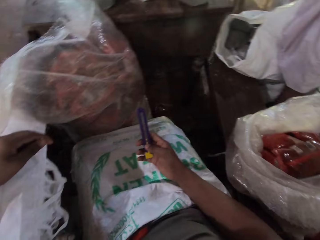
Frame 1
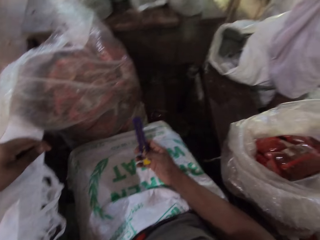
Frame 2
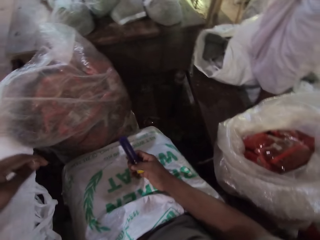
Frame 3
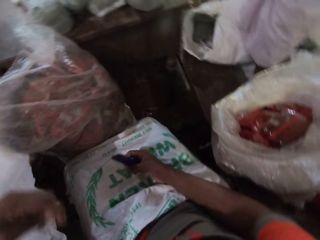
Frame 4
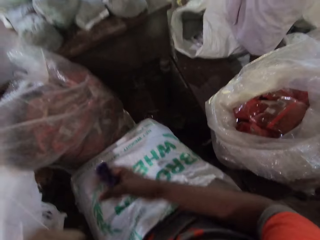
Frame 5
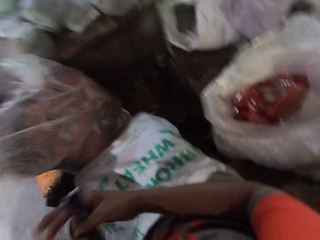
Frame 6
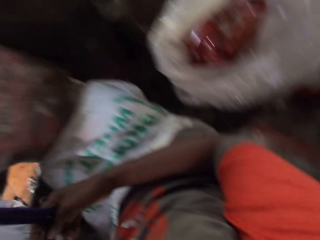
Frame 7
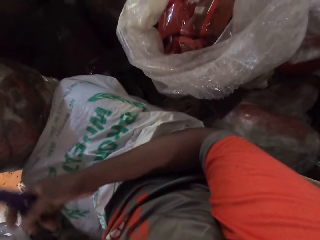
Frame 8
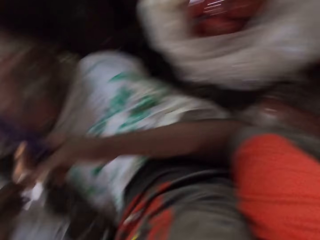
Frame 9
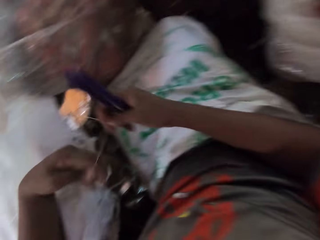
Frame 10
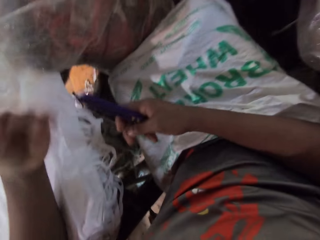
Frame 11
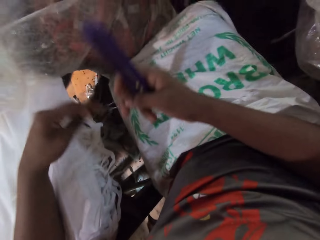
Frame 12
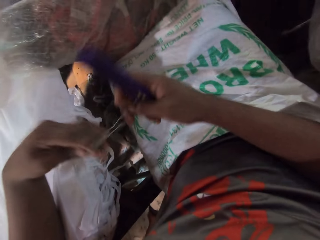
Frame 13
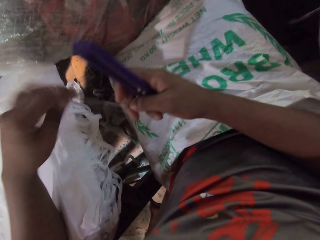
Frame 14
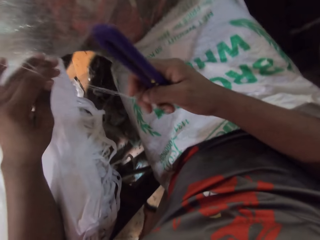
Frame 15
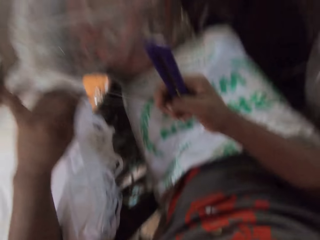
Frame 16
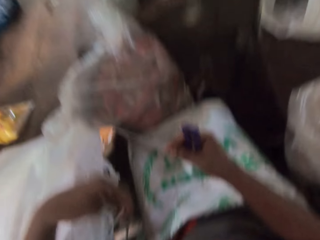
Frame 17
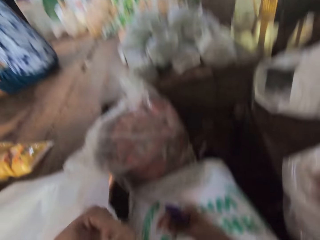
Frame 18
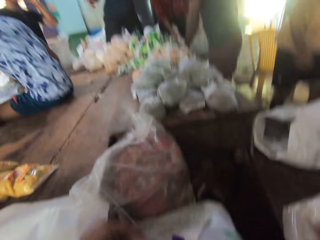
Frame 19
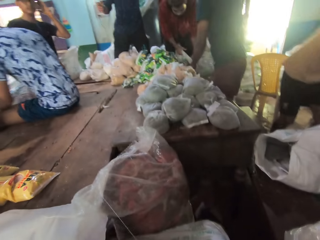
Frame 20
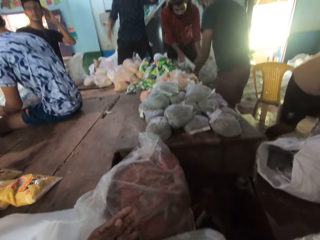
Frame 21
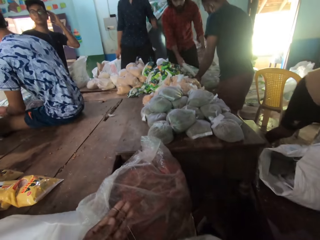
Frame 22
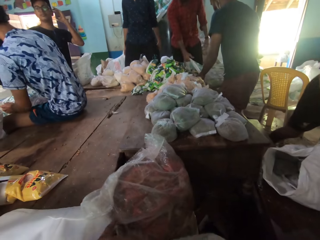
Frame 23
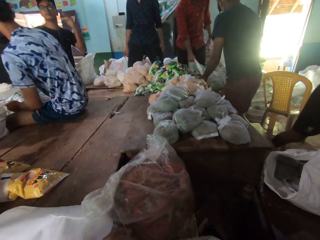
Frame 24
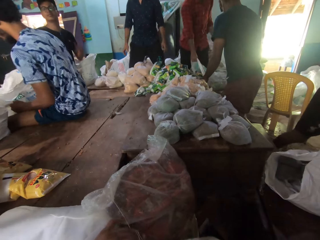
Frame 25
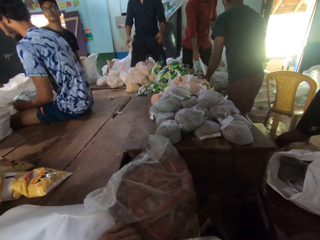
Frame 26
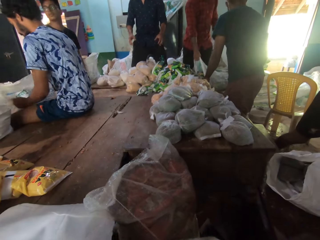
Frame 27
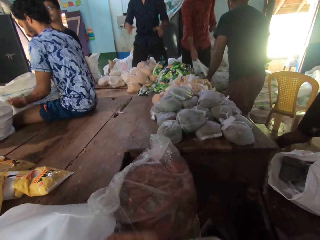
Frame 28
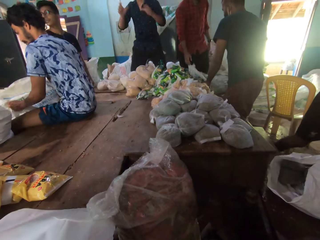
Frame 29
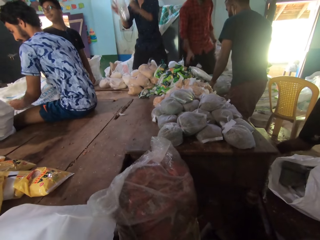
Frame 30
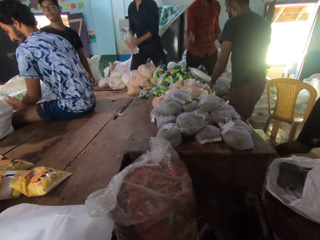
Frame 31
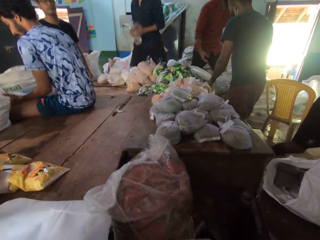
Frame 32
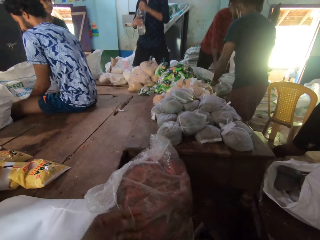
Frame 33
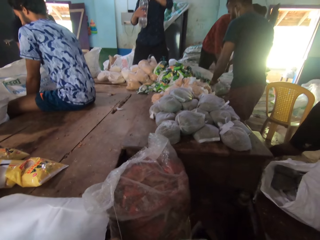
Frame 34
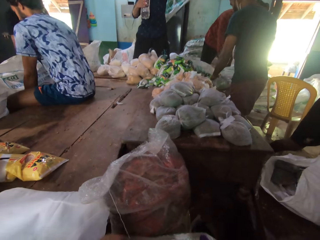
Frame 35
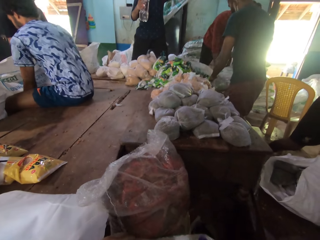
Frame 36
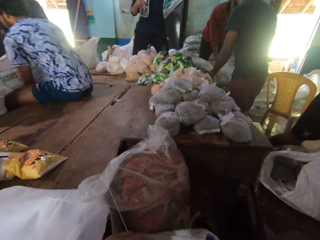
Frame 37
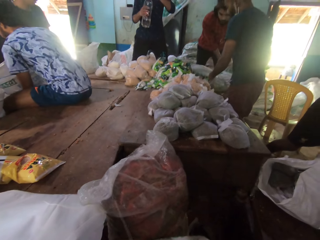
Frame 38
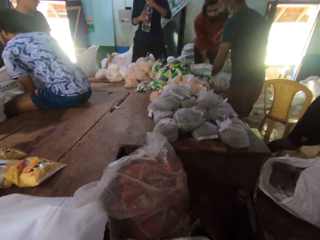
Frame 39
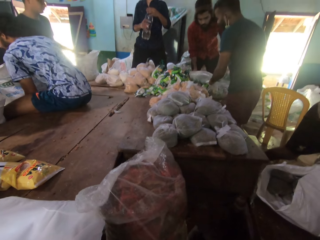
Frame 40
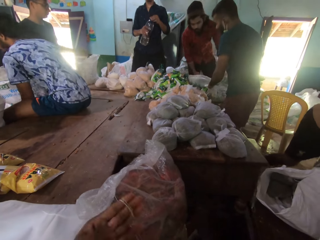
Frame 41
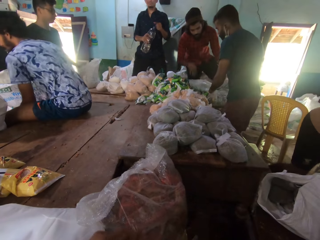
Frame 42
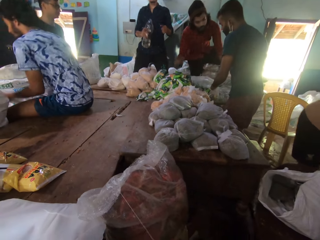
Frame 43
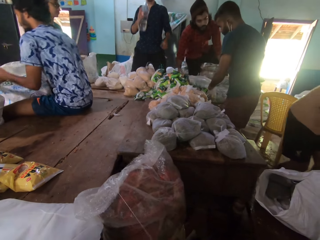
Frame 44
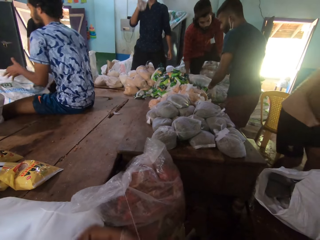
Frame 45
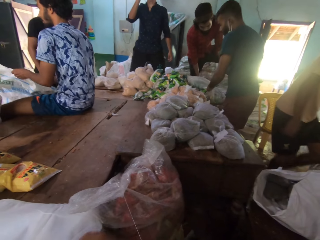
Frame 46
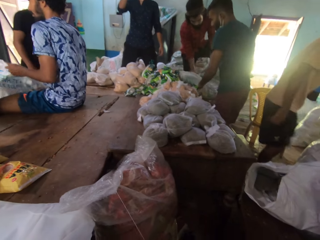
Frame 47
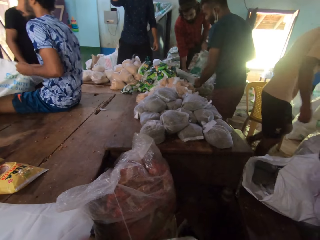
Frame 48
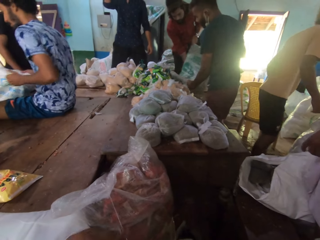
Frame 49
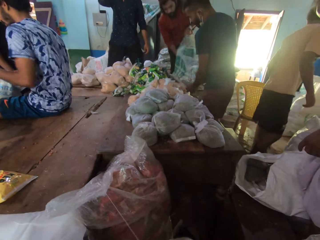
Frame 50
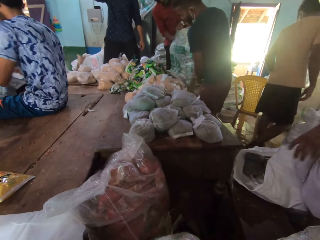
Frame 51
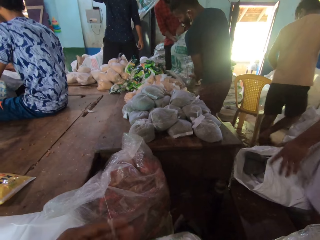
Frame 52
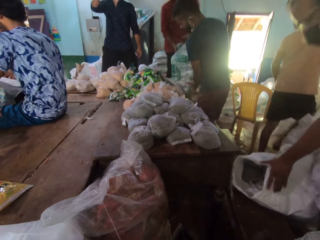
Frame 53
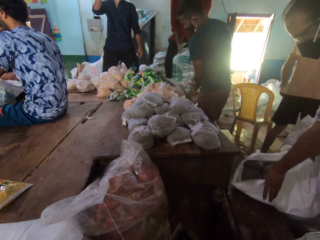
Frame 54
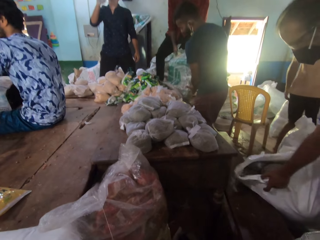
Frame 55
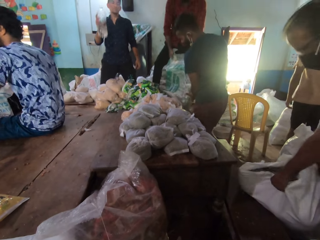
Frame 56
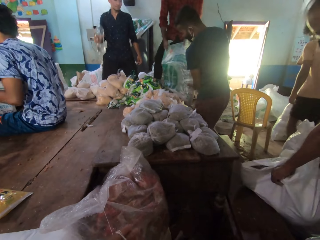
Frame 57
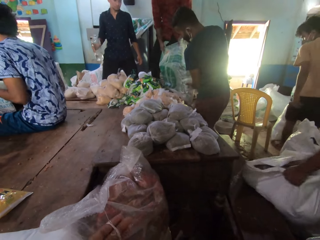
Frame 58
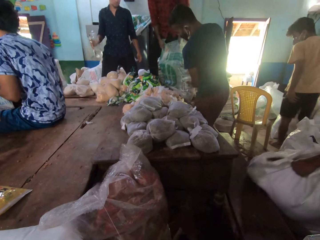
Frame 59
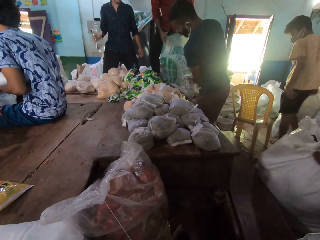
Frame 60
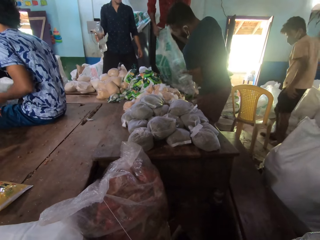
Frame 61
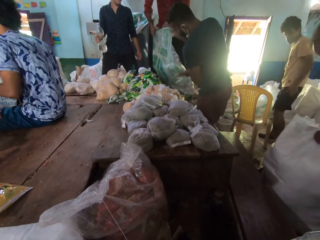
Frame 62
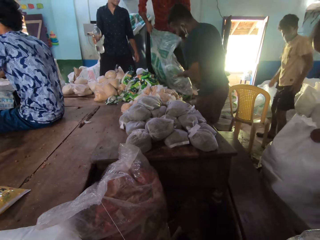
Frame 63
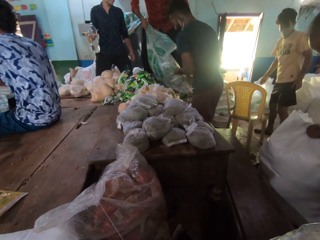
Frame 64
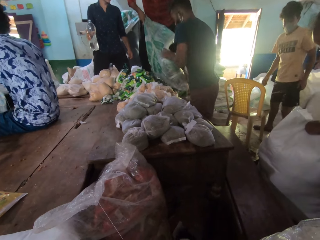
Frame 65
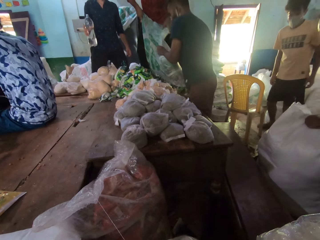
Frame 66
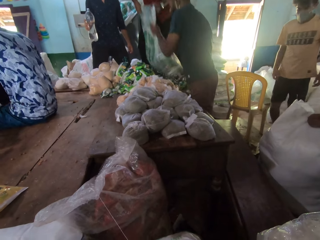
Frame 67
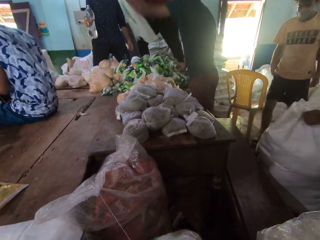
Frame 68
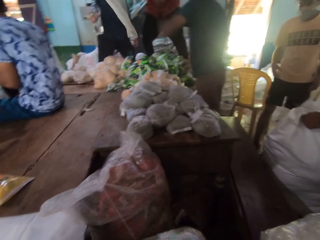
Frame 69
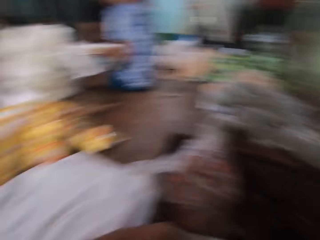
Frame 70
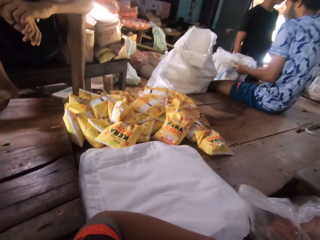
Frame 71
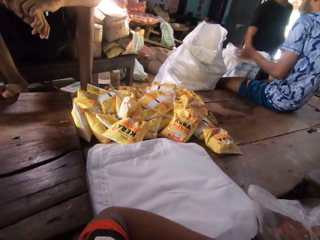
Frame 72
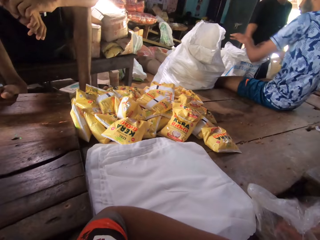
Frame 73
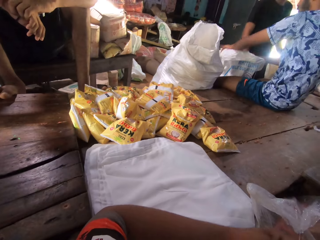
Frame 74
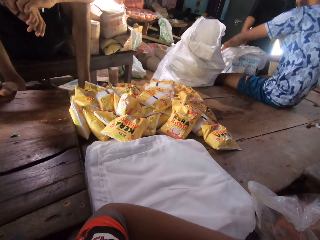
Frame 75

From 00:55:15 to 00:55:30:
The camera wearer rolls the thread on the left hand with both hands. A man catches a bottle with both hands. The man opens the bottle cover with his left hand. The man drinks from the bottle with his right hand. Another man on the table opens a sack on the floor with both hands. Two other men pour food items from a sack to the table with both hands. Another man holds a sack with both hands.

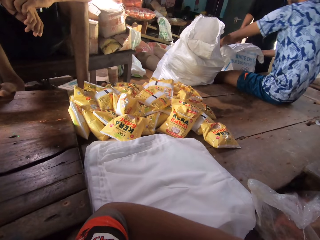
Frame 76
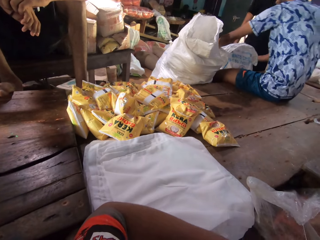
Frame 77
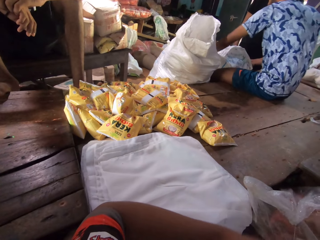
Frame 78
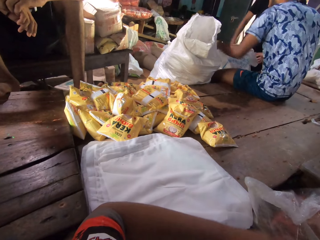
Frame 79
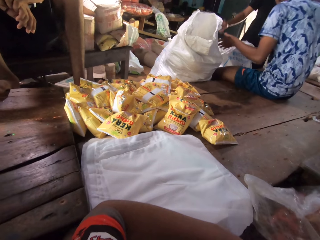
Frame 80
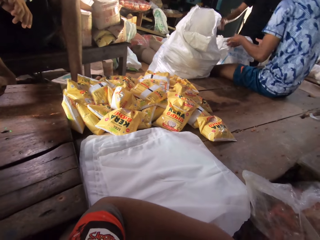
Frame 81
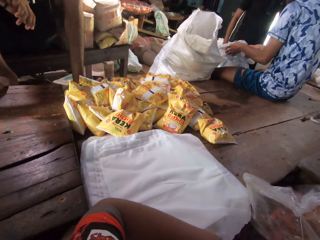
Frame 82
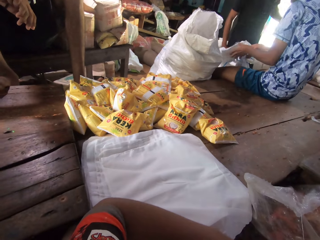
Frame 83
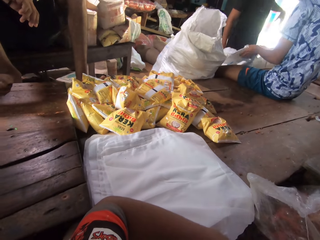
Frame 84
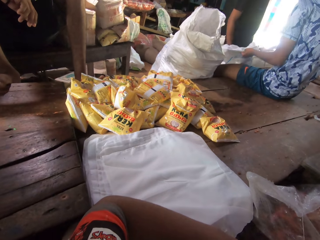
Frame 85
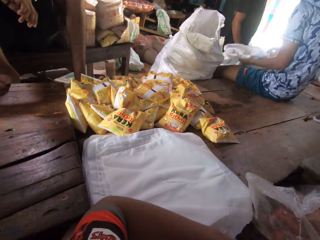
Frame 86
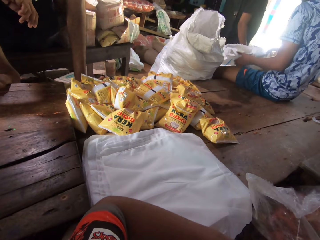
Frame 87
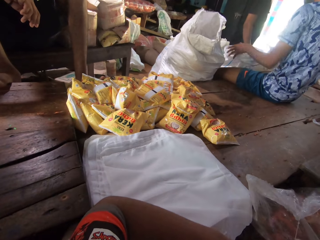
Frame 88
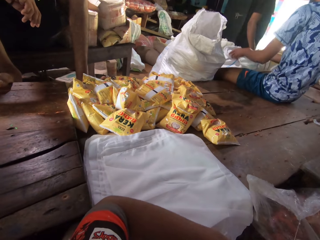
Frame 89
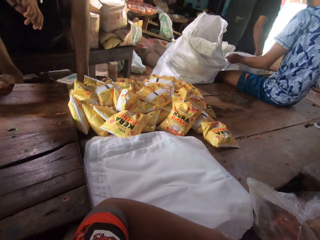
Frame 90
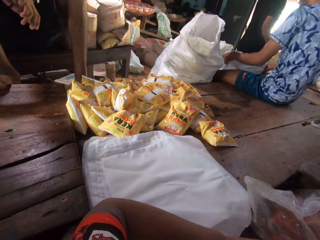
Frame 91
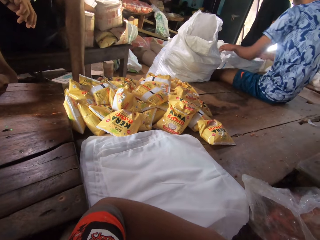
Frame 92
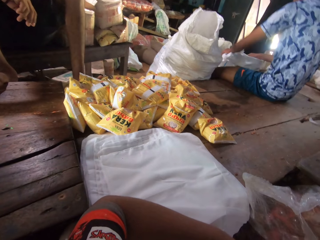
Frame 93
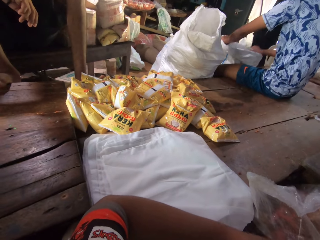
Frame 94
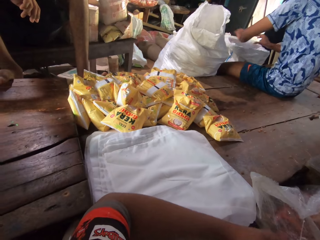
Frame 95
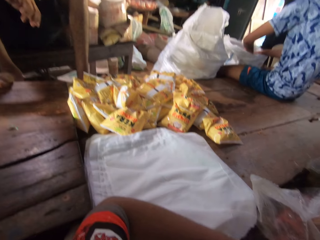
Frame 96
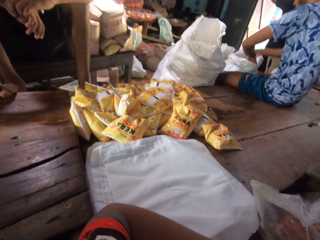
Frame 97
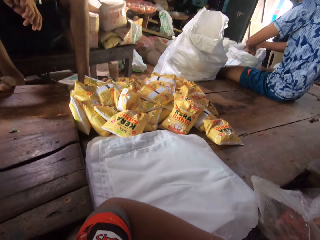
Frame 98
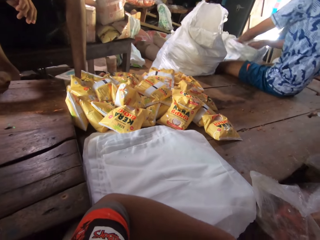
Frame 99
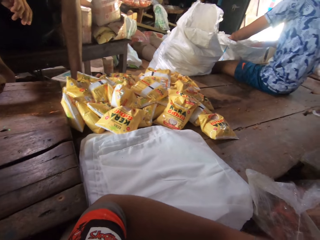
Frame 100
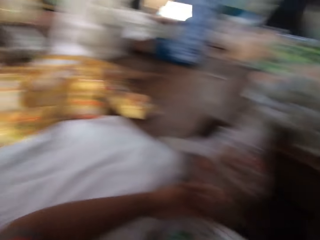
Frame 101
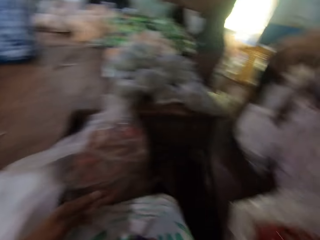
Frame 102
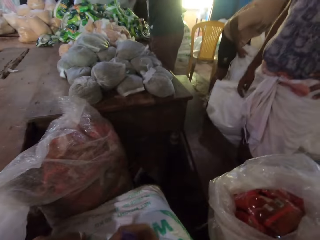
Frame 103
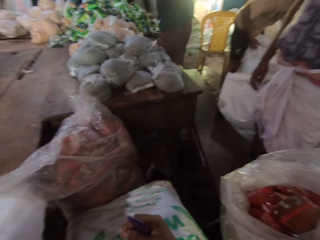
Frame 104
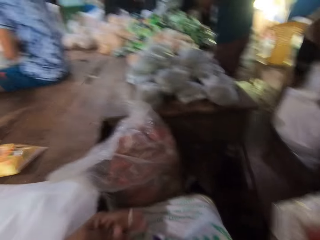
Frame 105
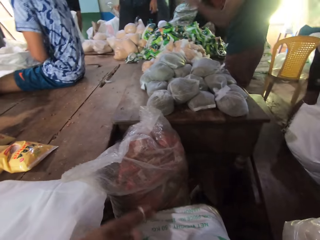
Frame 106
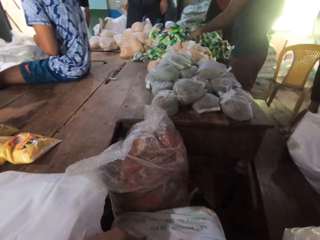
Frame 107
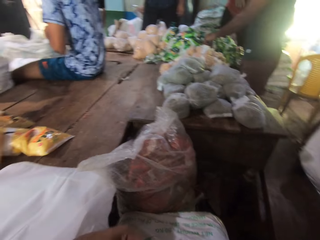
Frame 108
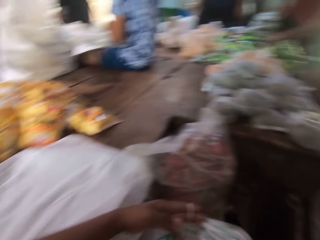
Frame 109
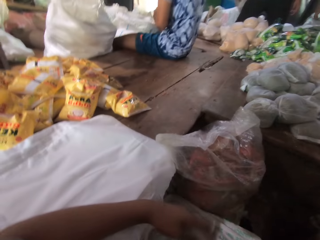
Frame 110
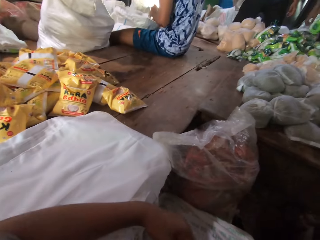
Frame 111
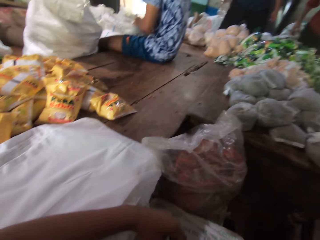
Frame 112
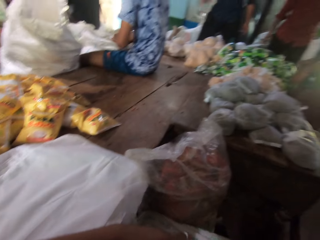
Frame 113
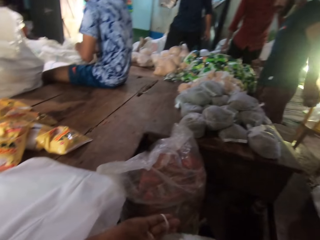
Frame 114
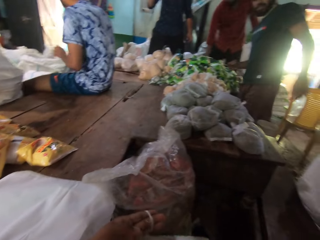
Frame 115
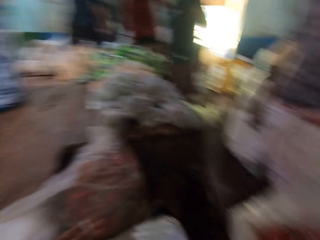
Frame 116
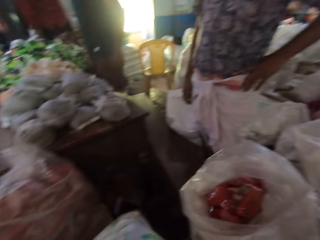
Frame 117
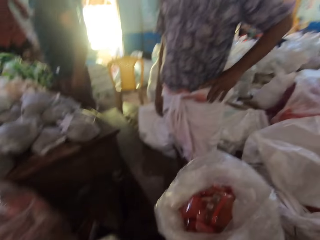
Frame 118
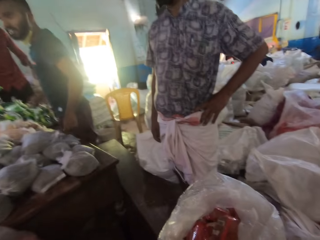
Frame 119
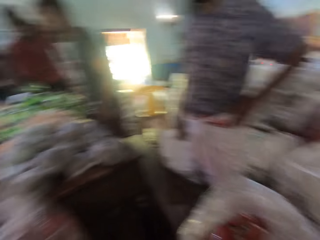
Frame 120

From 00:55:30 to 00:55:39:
A man interacts with the camera wearer. Another man picks a food item from the table with his left hand. The other man drops the food item on the table with his left hand.
